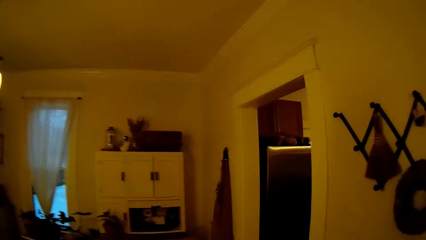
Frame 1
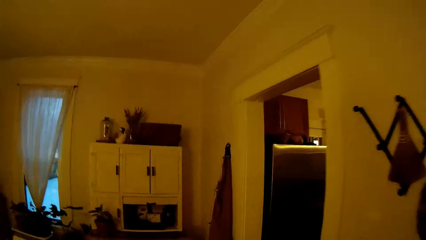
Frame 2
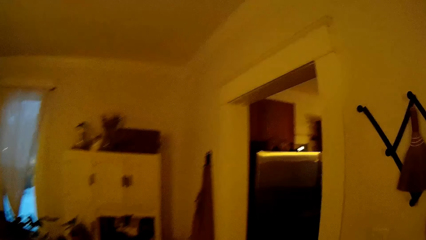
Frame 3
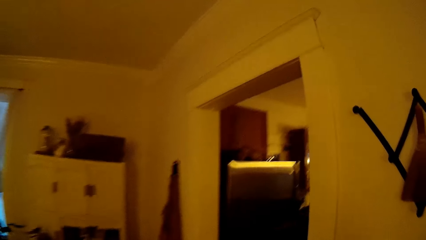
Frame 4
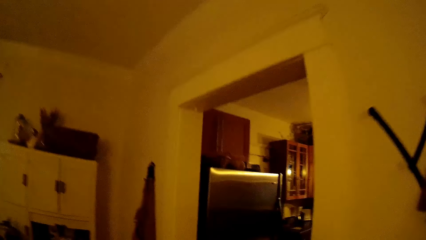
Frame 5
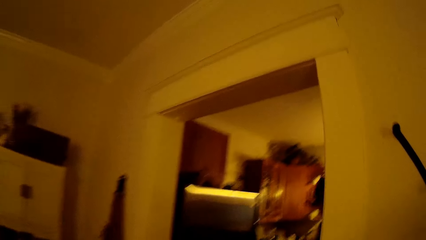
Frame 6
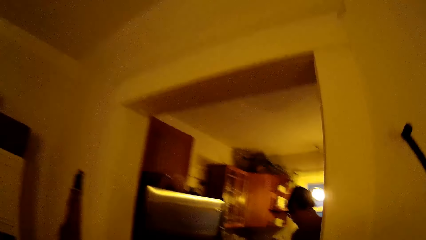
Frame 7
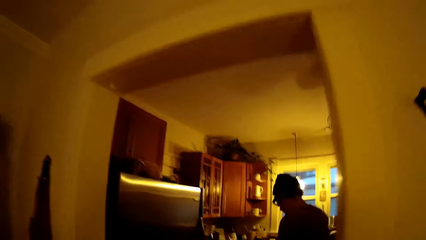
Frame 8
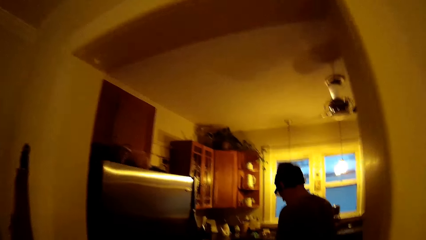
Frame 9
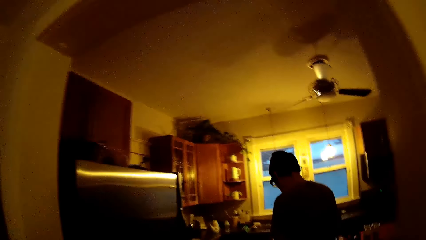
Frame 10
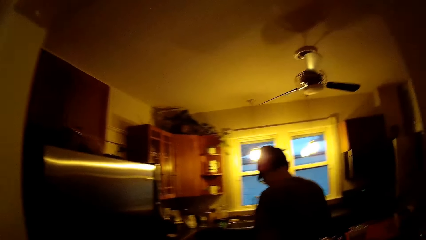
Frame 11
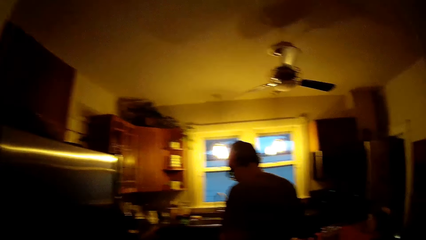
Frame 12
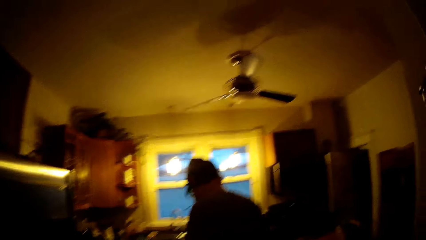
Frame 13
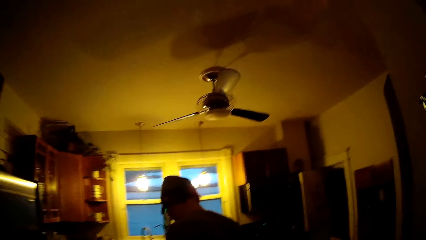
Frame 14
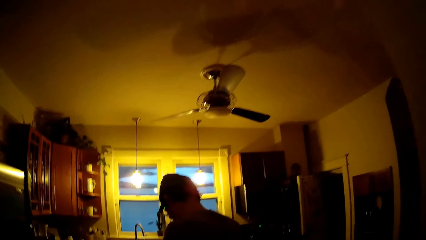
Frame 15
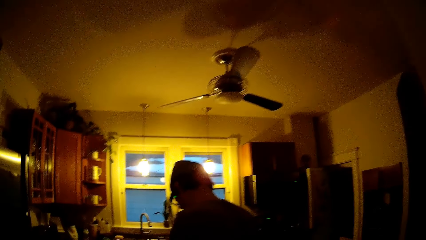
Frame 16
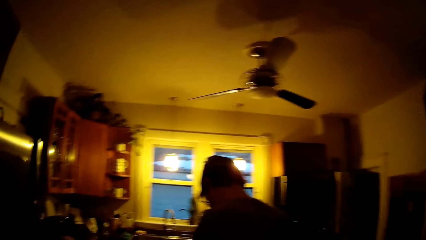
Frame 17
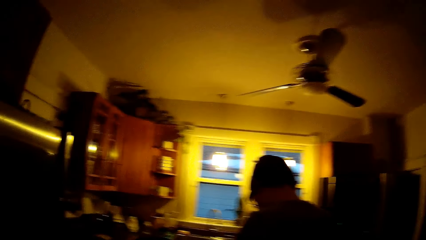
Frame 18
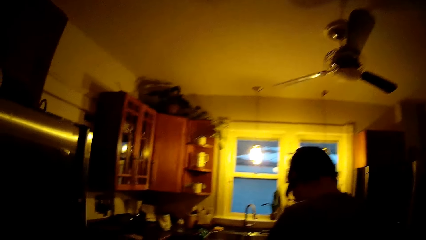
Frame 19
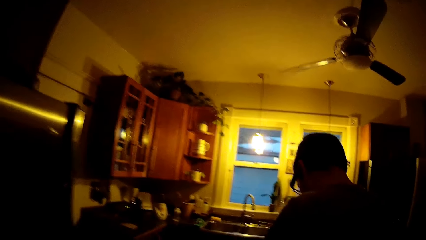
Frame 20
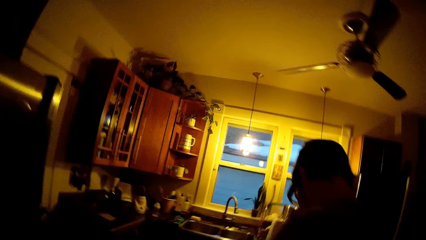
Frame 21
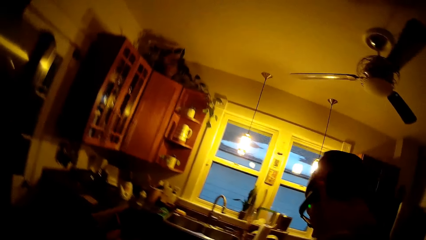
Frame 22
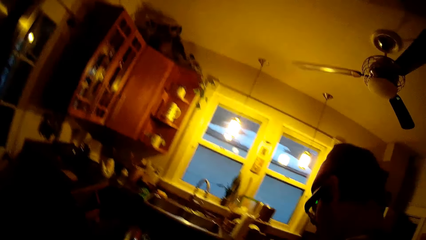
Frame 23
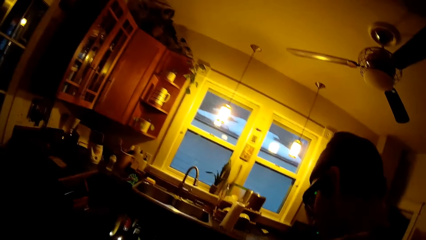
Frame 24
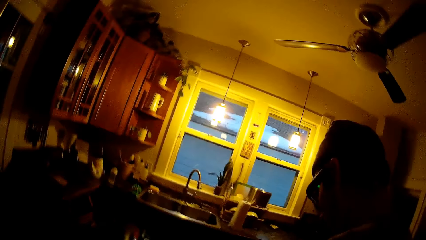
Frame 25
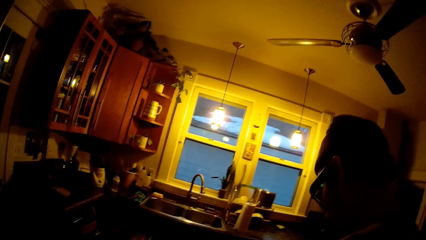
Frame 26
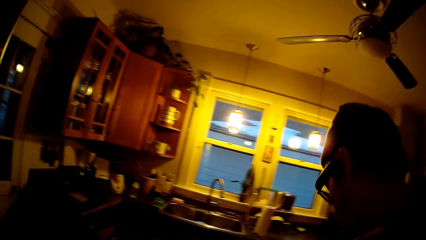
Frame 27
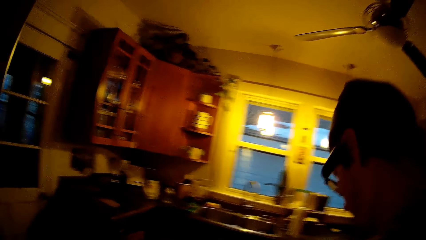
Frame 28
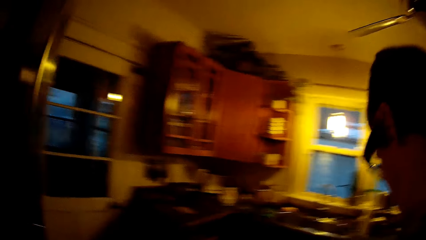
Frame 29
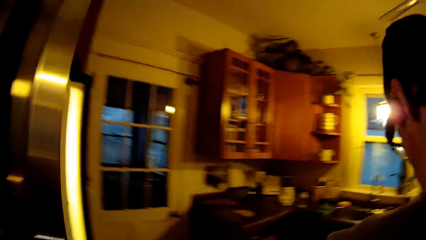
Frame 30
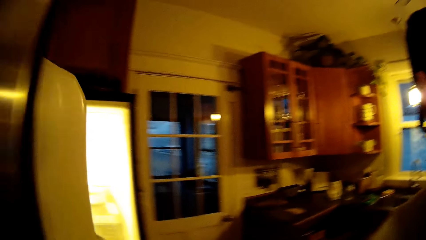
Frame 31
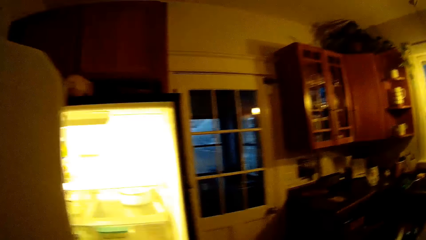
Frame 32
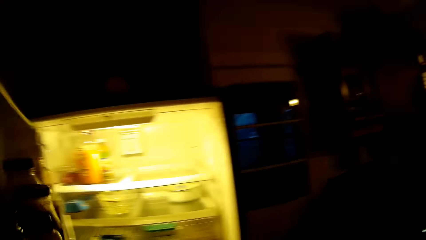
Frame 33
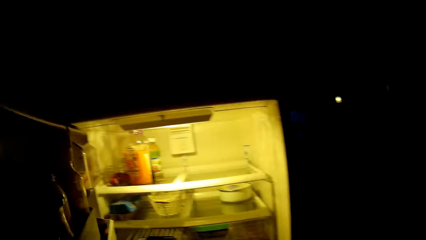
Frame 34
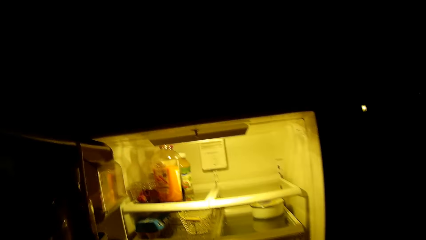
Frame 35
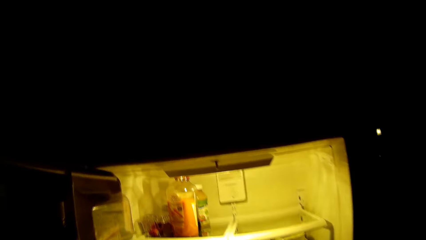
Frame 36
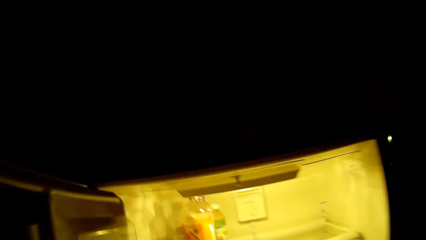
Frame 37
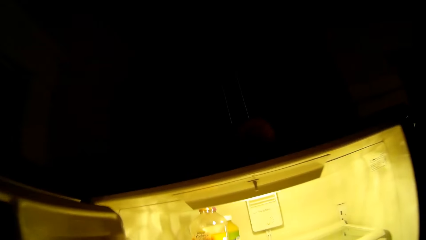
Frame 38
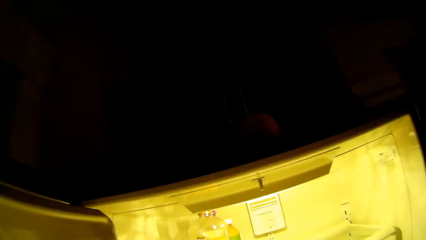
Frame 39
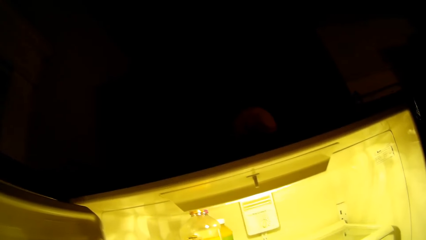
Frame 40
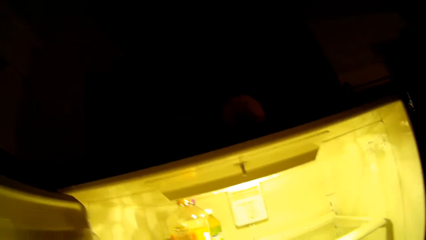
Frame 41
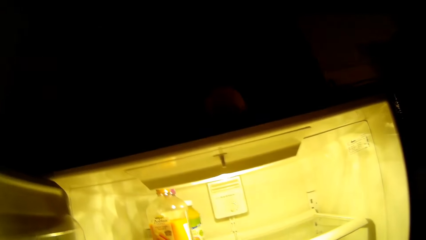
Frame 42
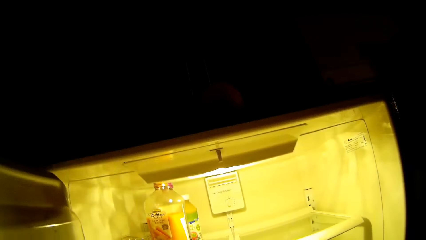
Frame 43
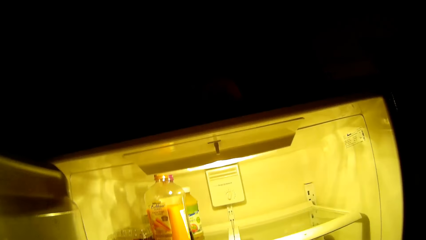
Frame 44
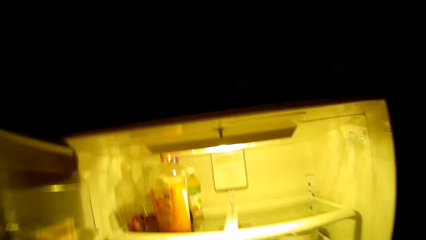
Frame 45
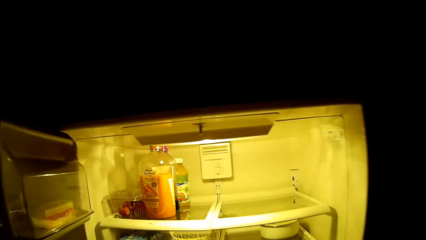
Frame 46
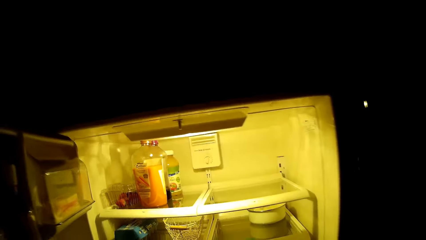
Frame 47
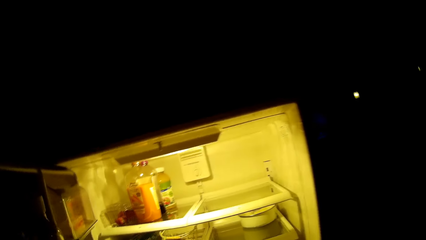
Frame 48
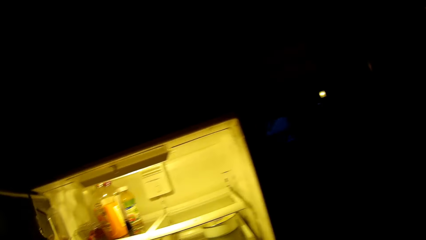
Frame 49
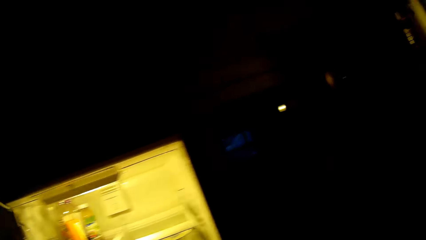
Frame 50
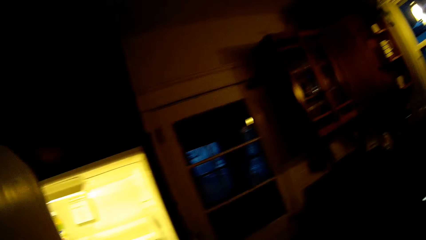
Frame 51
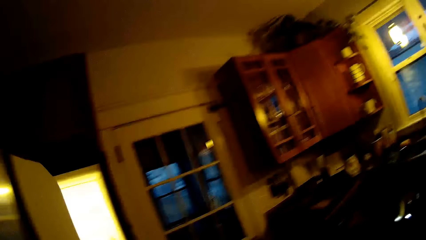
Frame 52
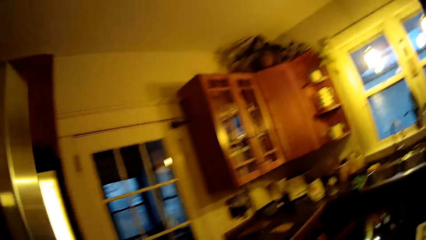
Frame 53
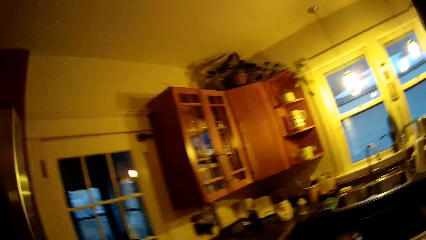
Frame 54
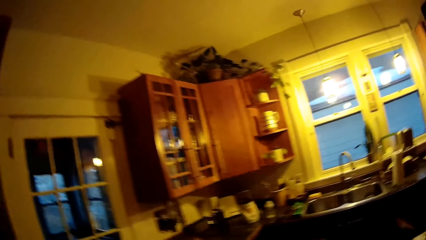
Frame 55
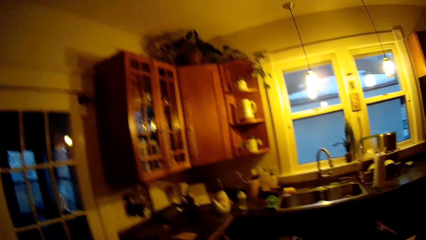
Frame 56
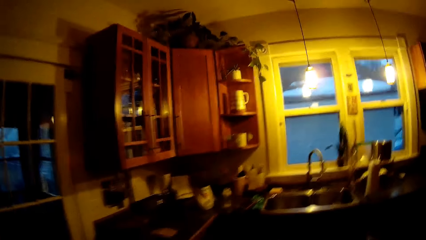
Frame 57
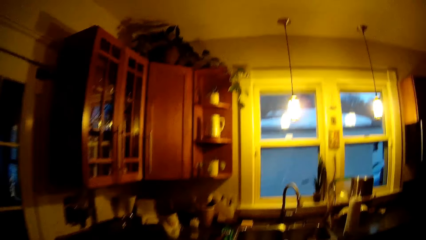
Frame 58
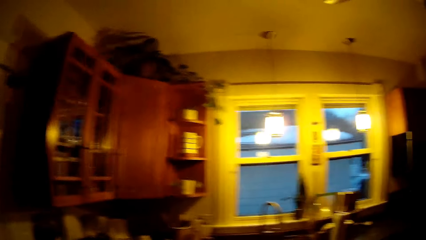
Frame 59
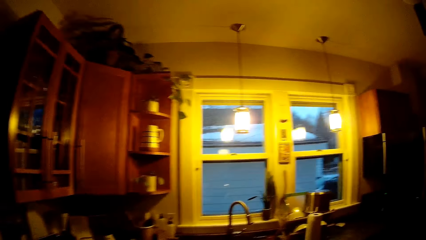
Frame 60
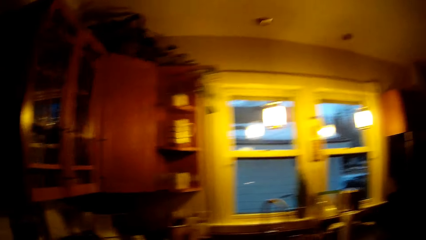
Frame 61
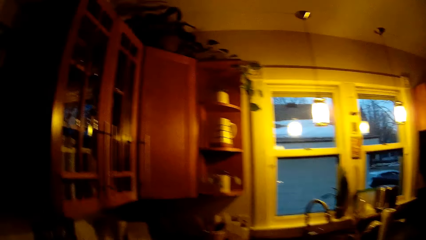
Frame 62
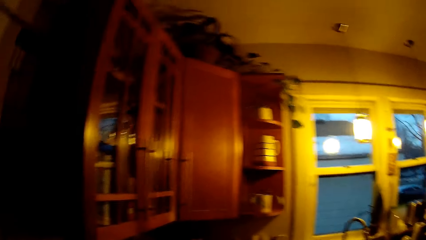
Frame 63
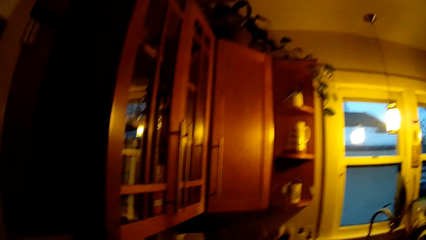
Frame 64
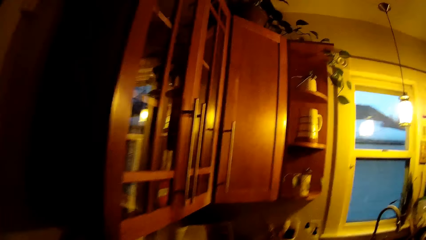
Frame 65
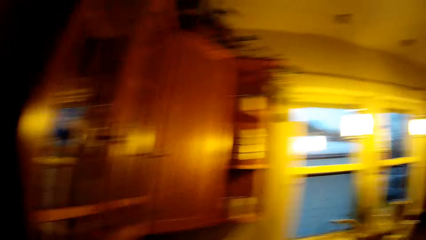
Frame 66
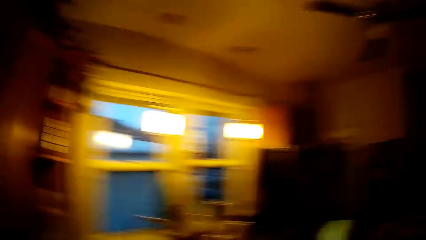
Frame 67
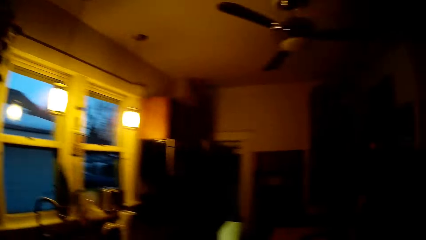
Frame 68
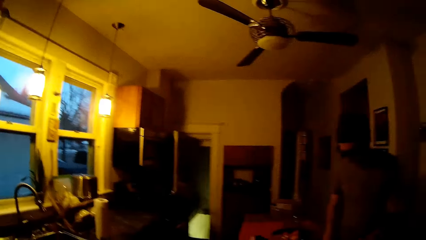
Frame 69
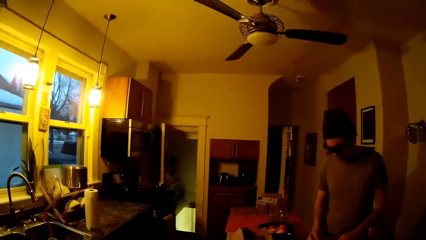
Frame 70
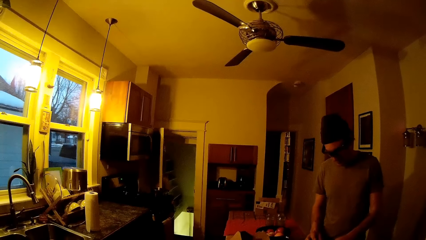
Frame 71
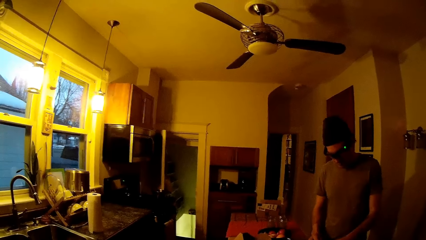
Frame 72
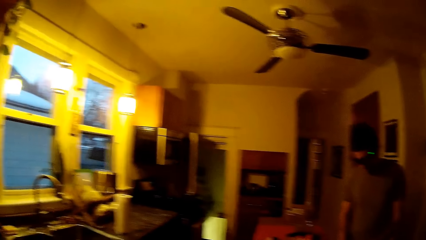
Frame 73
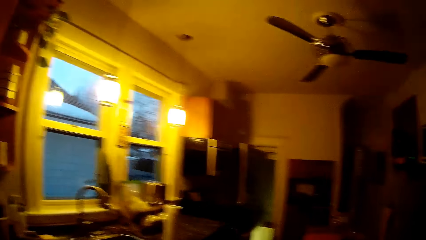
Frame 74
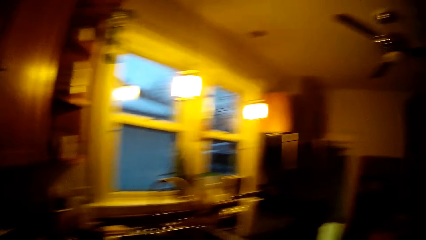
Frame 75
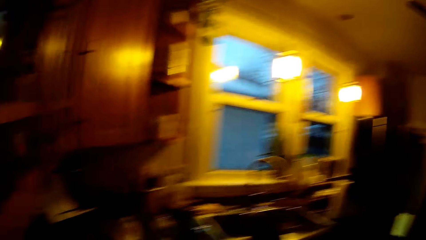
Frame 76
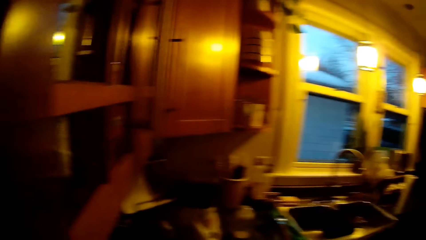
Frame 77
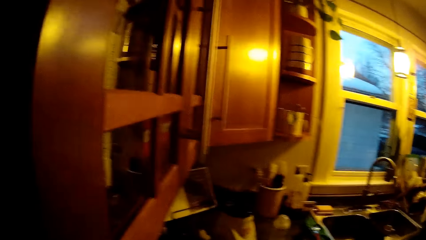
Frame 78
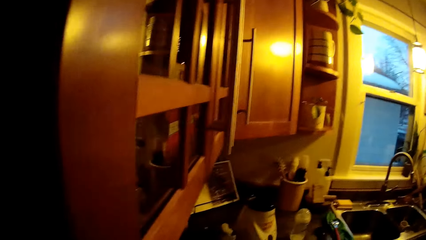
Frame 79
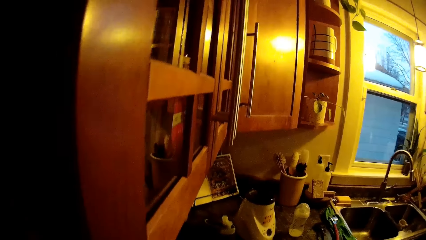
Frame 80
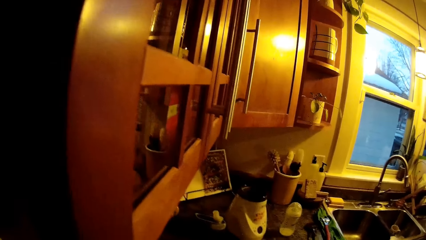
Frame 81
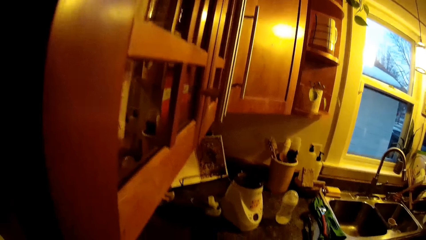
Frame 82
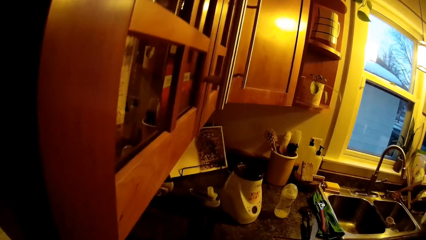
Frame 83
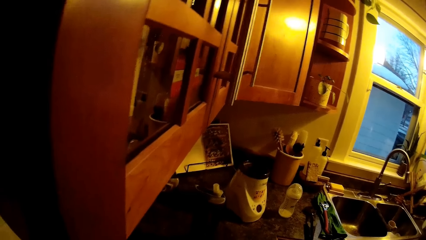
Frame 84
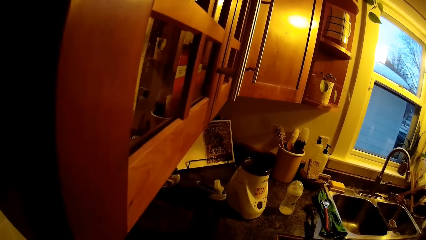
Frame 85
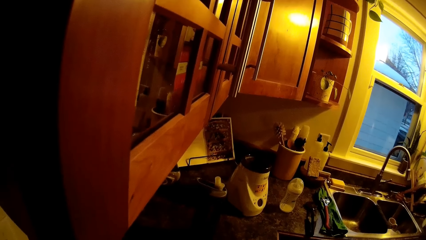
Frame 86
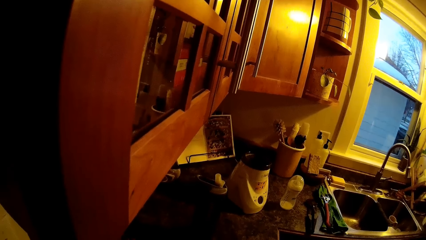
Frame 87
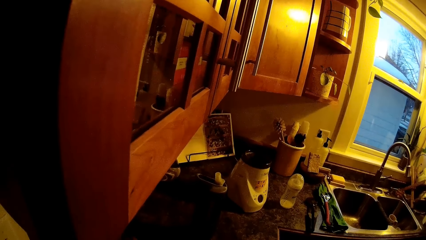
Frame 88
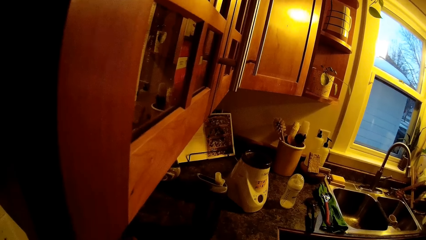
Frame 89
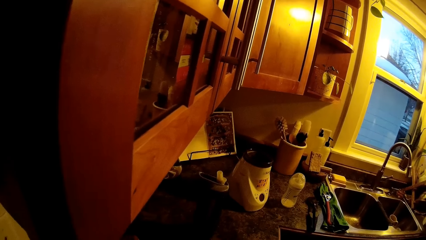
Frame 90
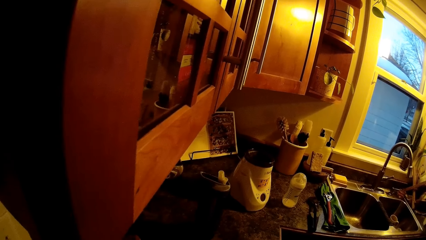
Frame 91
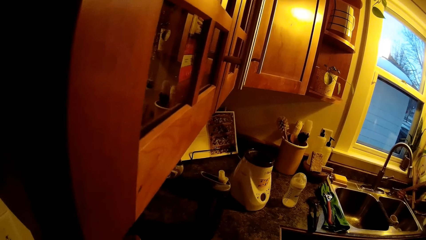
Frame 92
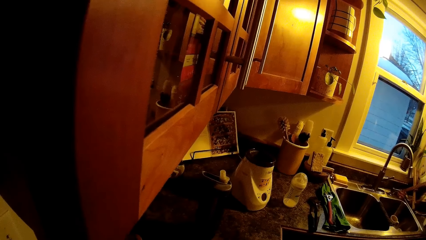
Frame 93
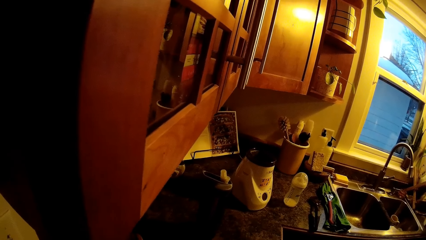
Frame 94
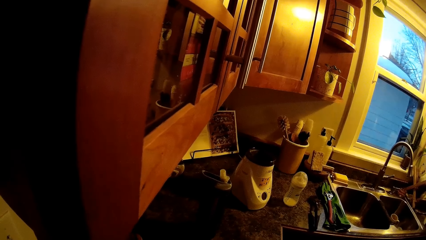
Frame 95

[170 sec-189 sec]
The camera wearer opens the refrigerator with her left hand. She closes the refrigerator with her left hand. She looks around.
